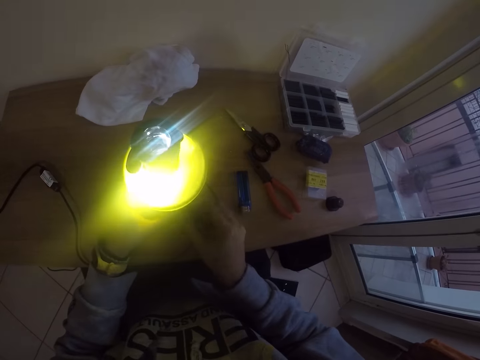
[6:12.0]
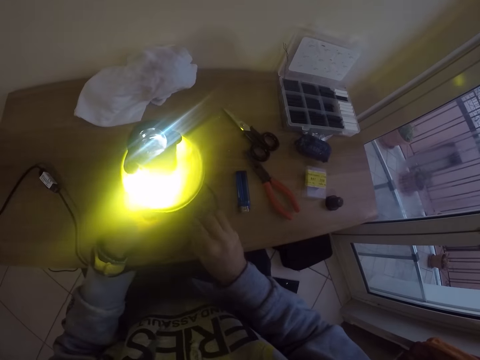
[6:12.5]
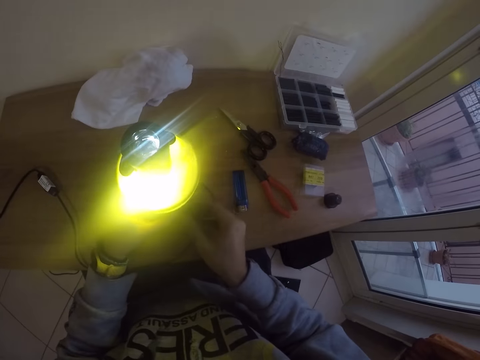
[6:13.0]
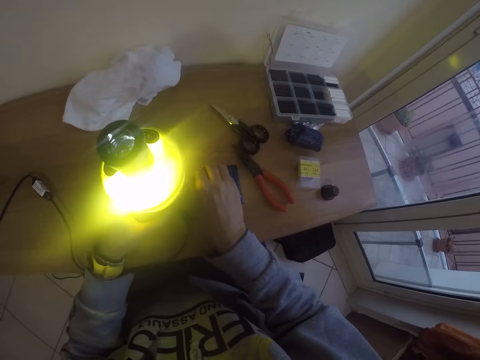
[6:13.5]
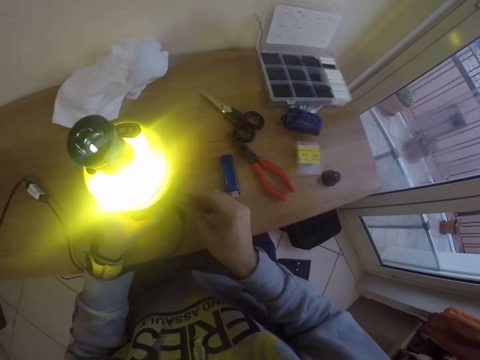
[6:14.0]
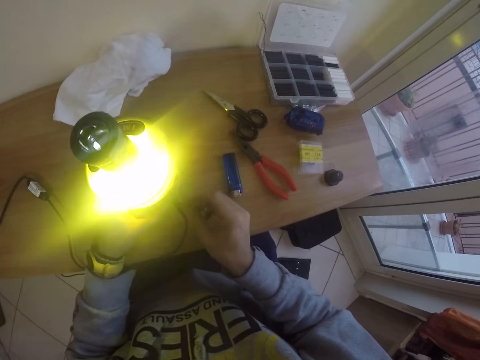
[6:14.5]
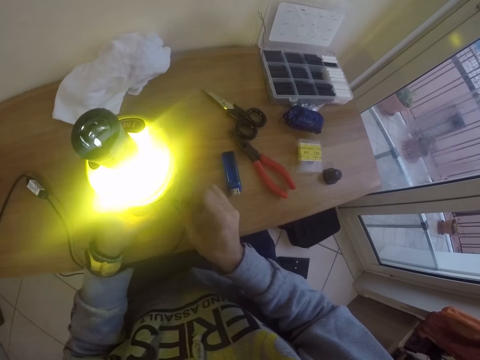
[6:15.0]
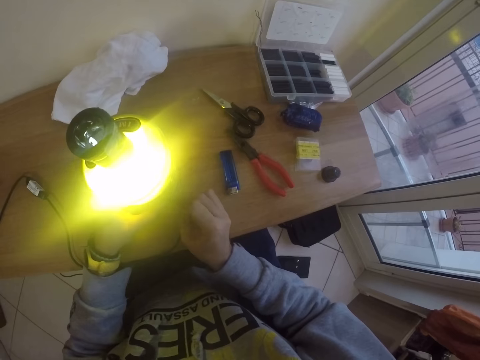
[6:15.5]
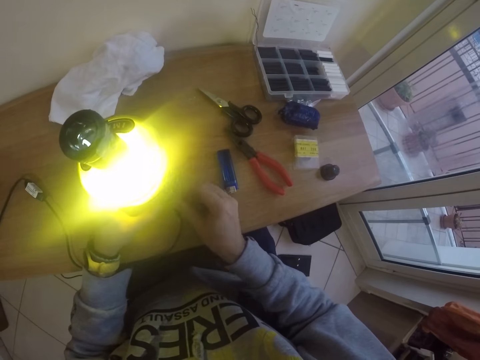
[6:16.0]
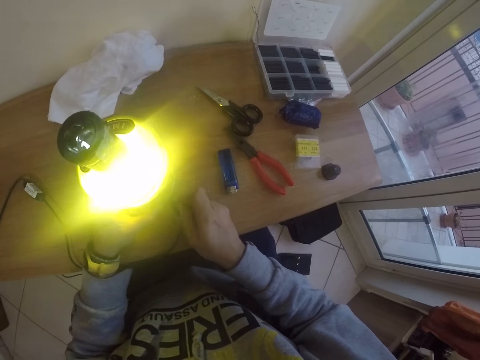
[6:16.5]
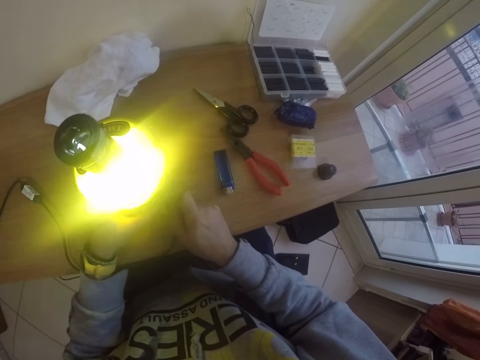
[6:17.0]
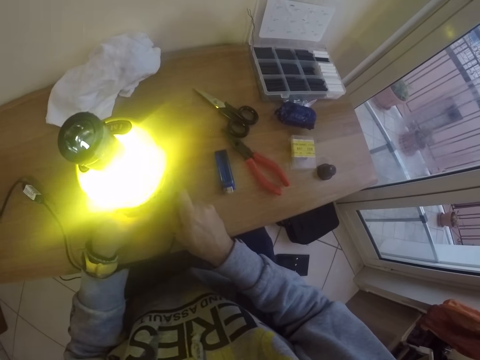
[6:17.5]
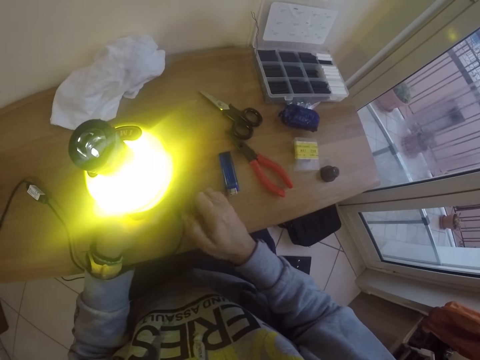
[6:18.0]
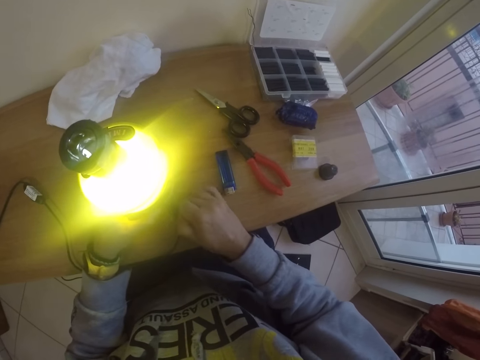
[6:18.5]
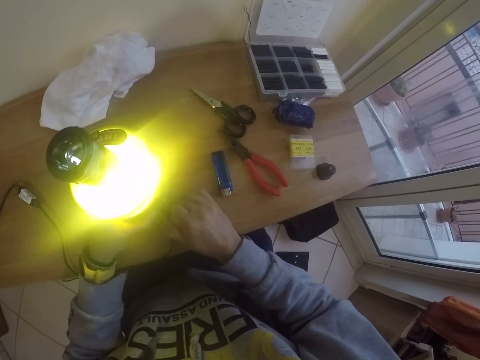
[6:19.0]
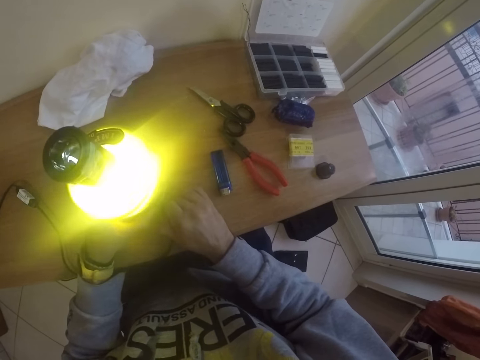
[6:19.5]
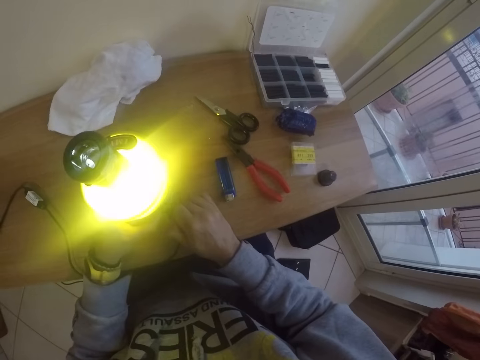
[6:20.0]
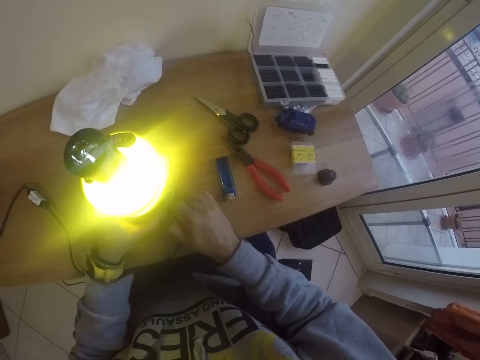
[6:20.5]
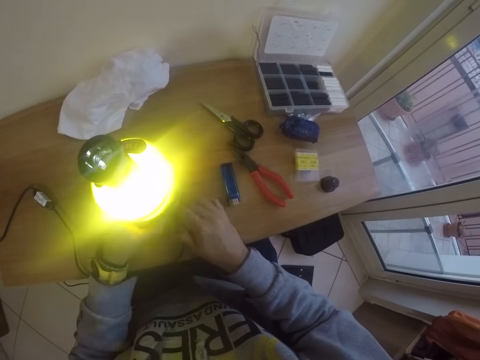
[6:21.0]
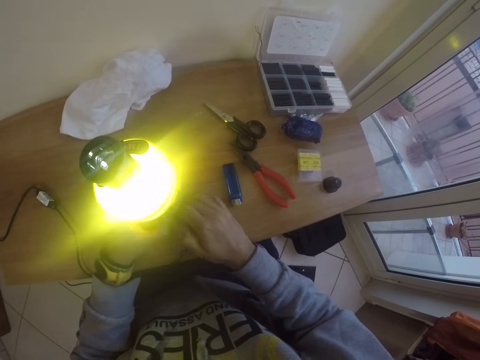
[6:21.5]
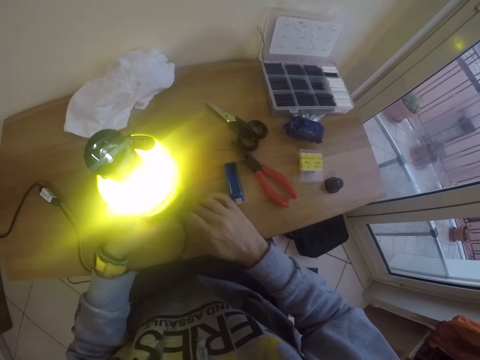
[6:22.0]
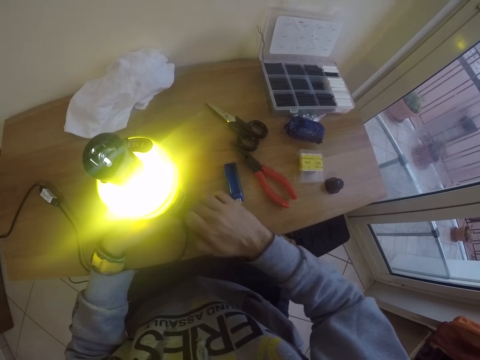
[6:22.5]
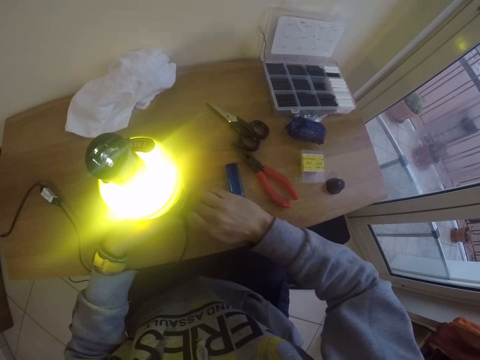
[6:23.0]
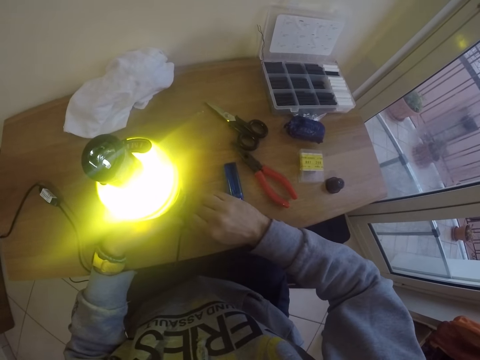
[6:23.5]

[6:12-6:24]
The camera wearer picks the bendable wire from the desk with his right hand. He pushes the cable inside the bottle lamp with the bendable wire in his right hand. He fixes the wire on the lamp.

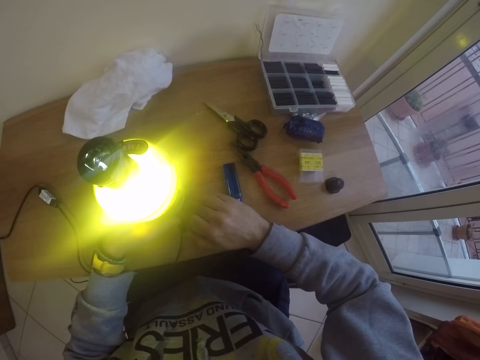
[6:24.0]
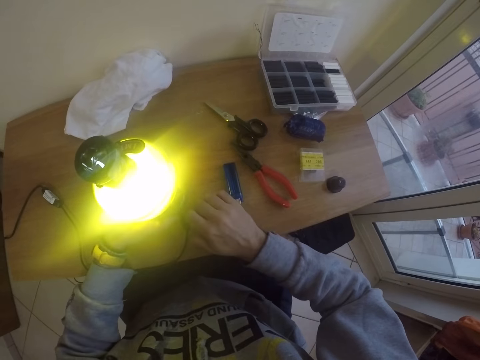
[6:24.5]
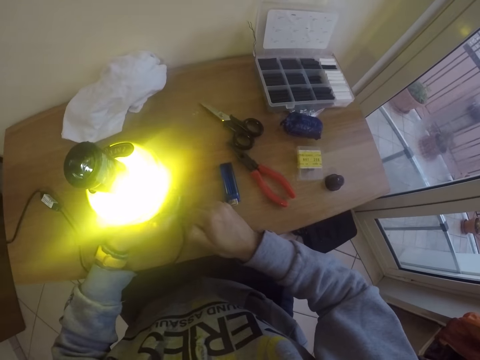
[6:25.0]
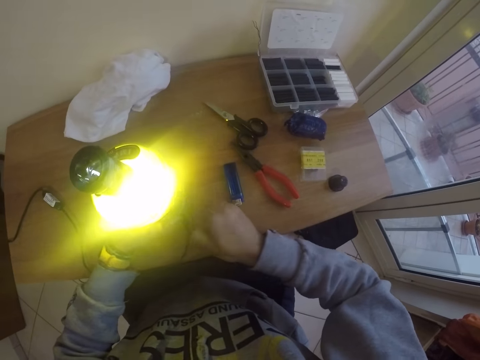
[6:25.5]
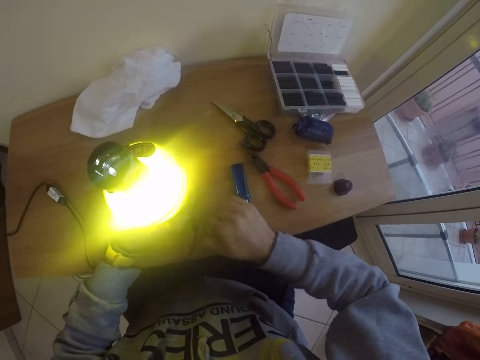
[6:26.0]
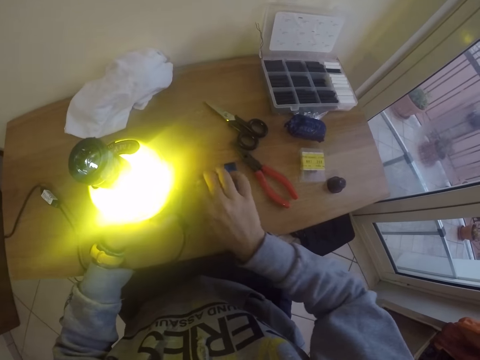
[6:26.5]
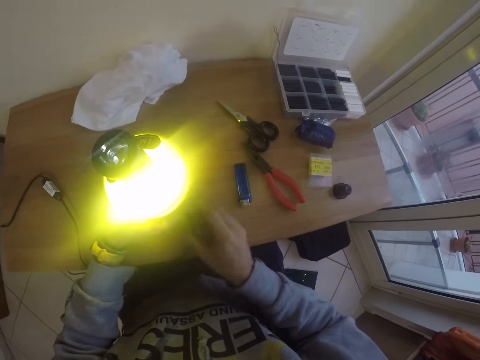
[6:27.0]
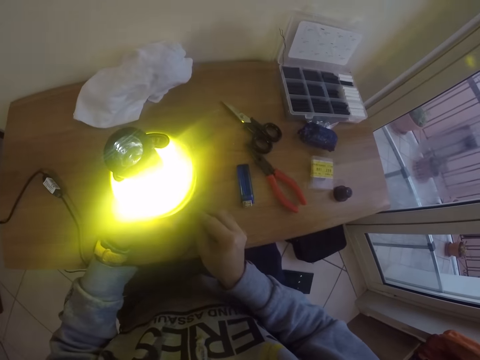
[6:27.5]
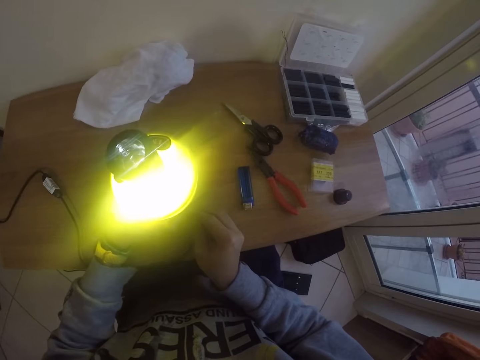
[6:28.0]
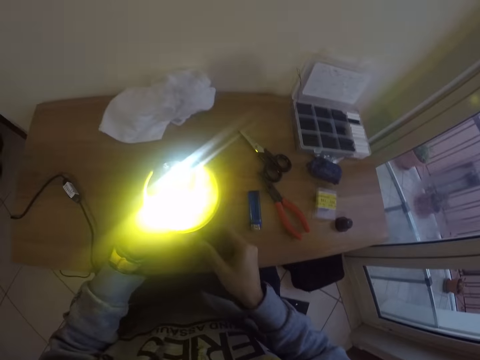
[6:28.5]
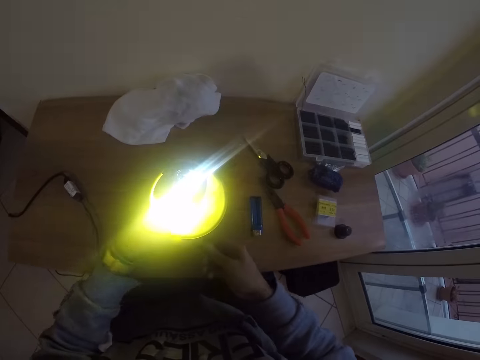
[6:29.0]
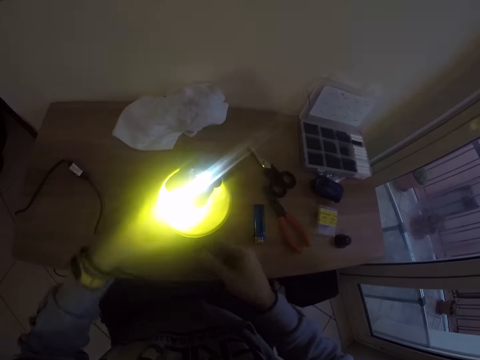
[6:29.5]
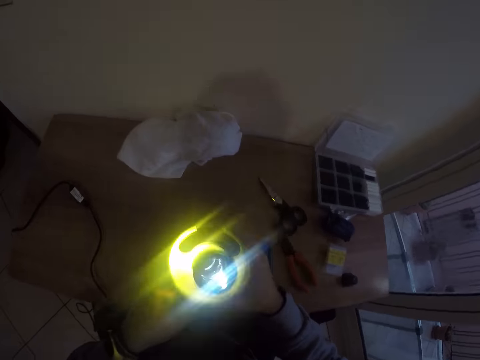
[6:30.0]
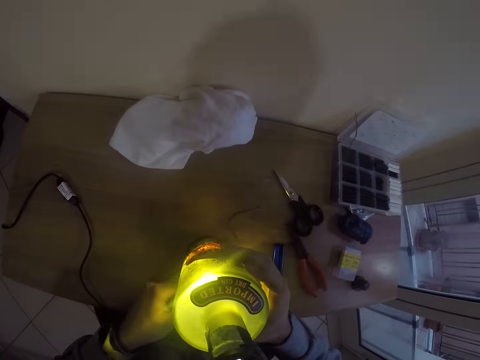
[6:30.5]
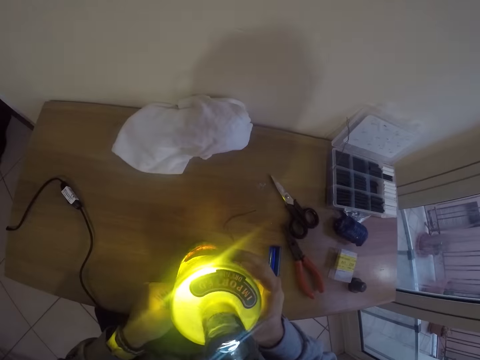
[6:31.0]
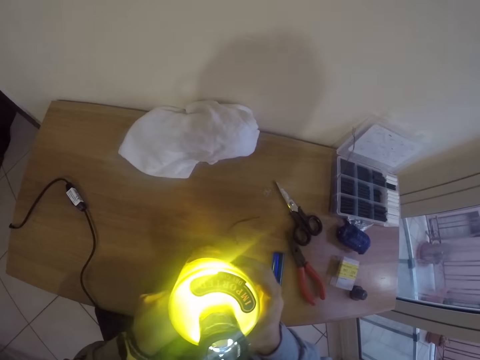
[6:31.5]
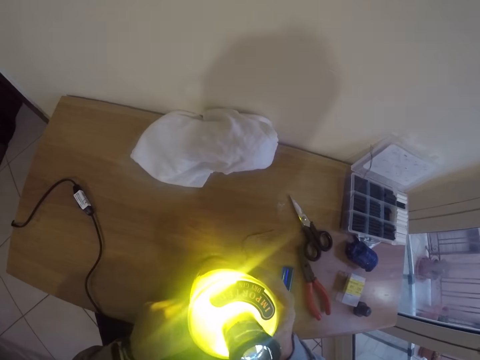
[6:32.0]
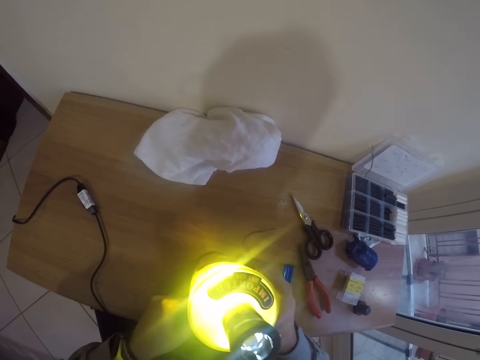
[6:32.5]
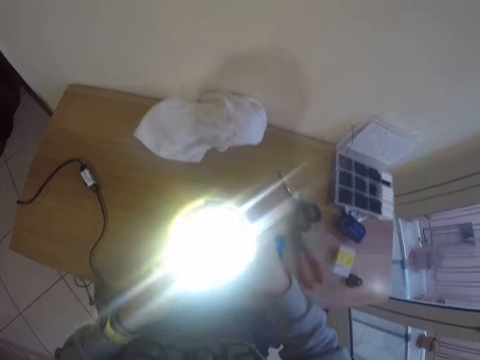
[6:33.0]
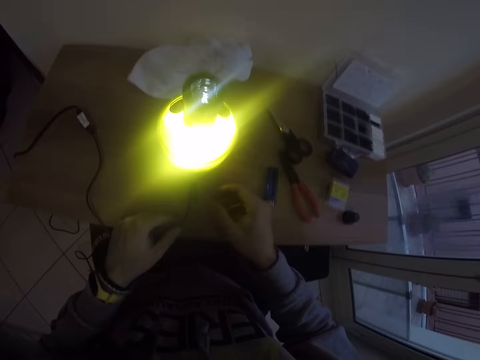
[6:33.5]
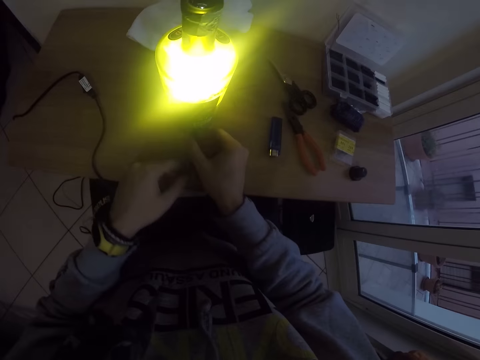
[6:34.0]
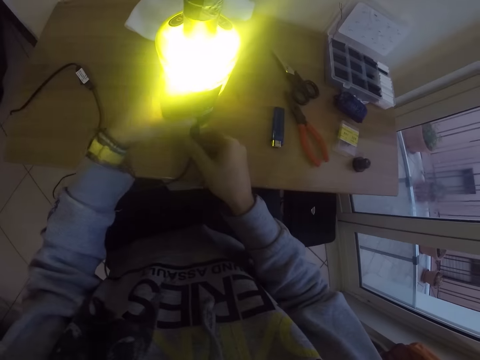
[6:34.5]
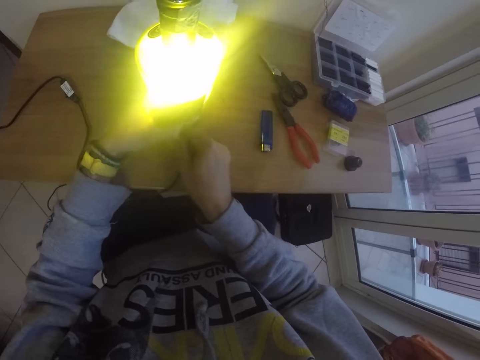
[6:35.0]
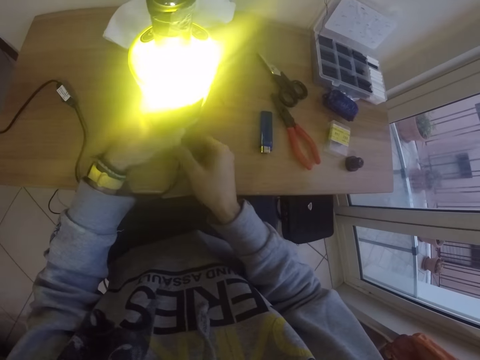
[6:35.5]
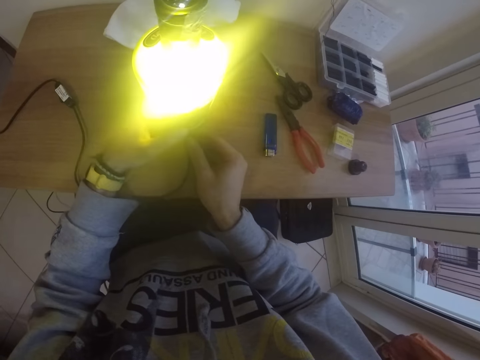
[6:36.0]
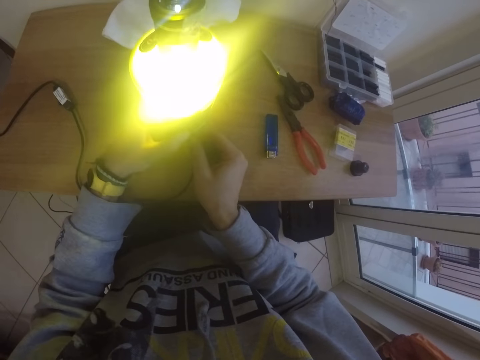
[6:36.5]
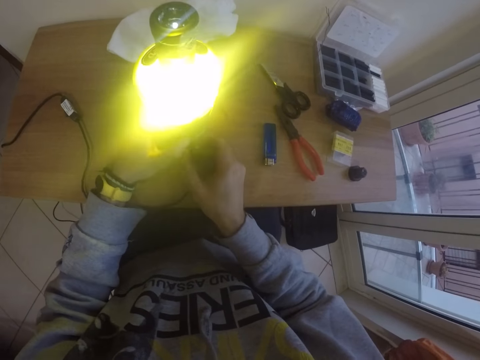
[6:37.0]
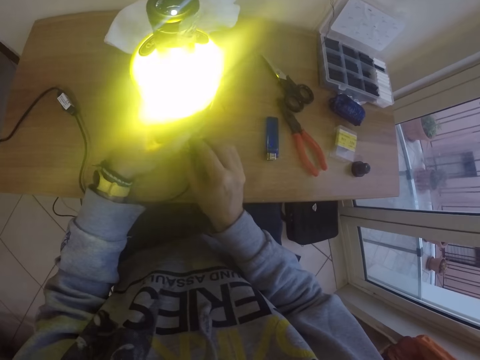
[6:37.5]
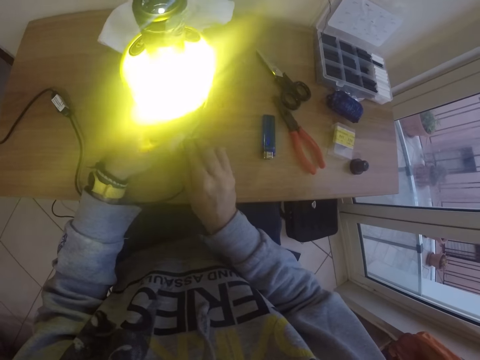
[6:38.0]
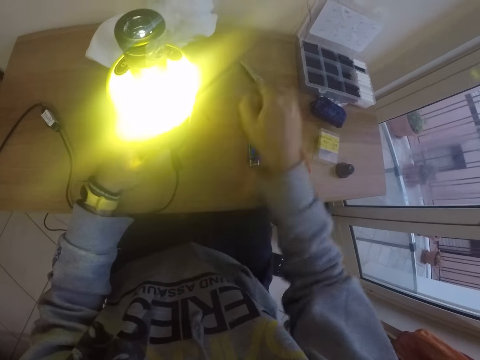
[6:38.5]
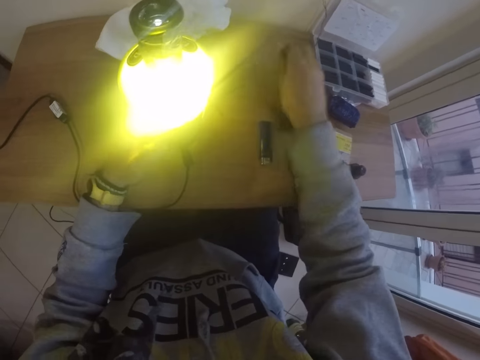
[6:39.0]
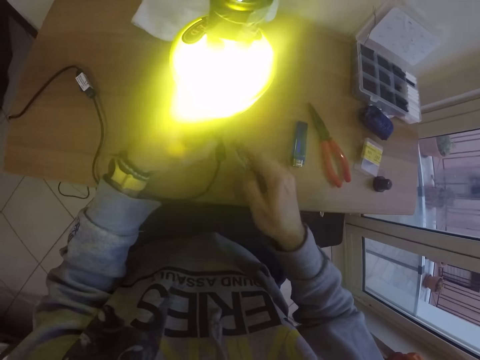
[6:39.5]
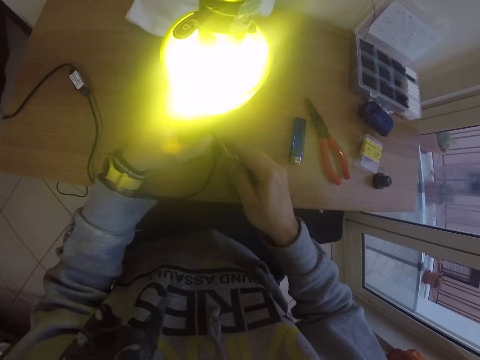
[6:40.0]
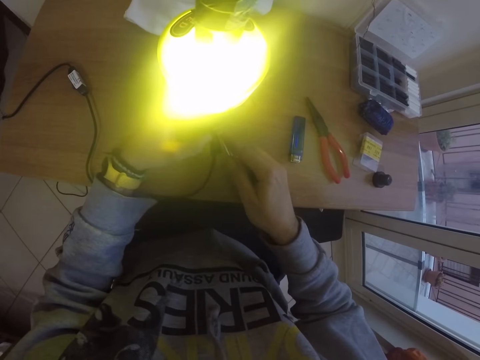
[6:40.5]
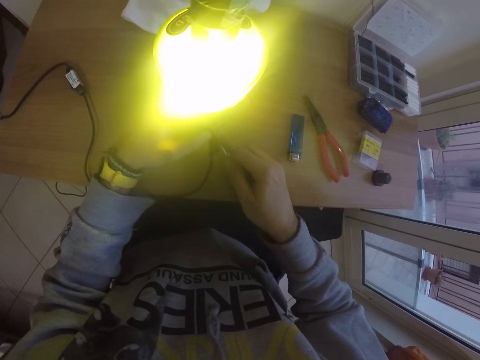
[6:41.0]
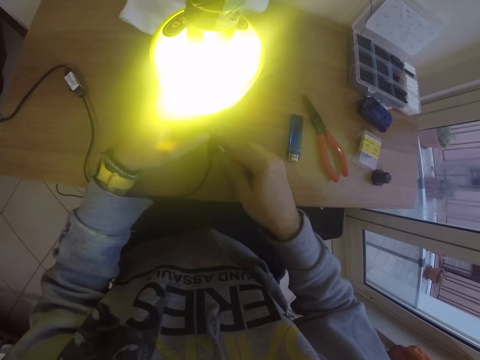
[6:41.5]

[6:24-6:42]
The camera wearer pulls the wire from the lamp. He places the bendable wire on the desk with his right hand. He pushes the cable inside the bottle lamp with his right hand. He holds the cable. He fixes the cable on the lamp. He pushes the cable inside the bottle lamp with his left hand. He holds the bottle lamp on the desk with his right hand. He holds the cable. He tilts the lamp. He fixes the cable on the lamp. He removes his hand from the lamp. He holds the cable with his right hand. He holds the bottle lamp on the desk with his left hand. He pushes the cable inside the bottle lamp with his right hand. He fixes the cable on the lamp. He picks the pair of scissors on the desk with his right hand. He pushes the cable inside the bottle lamp with the pair of scissors in his right hand.
